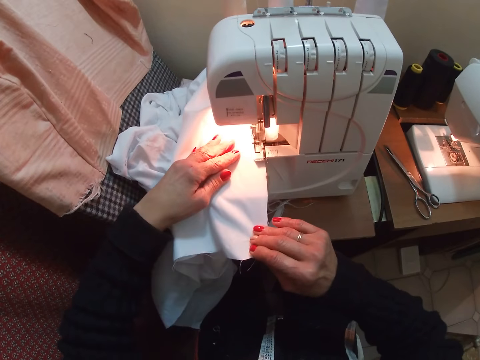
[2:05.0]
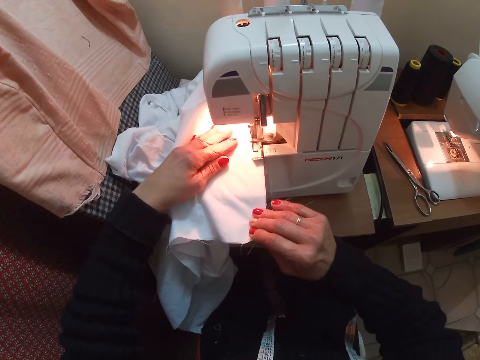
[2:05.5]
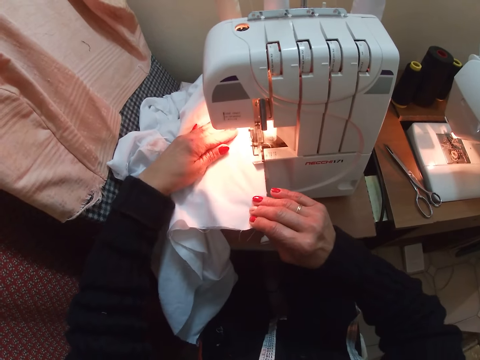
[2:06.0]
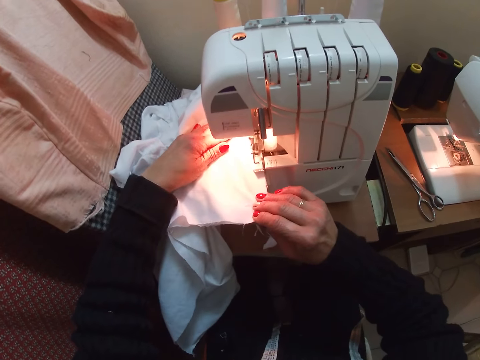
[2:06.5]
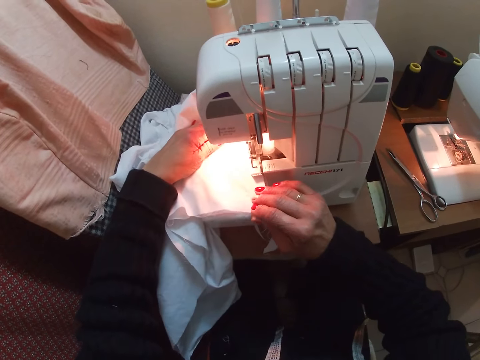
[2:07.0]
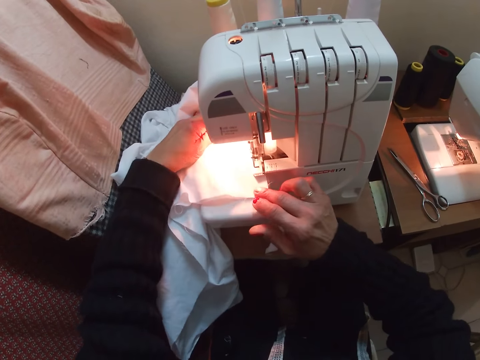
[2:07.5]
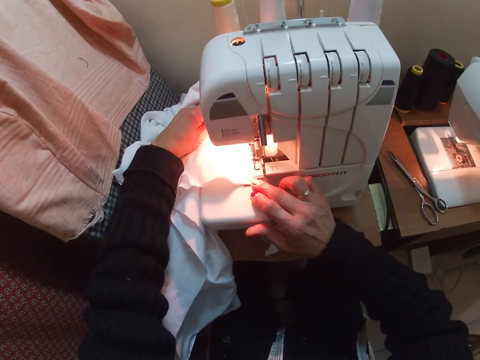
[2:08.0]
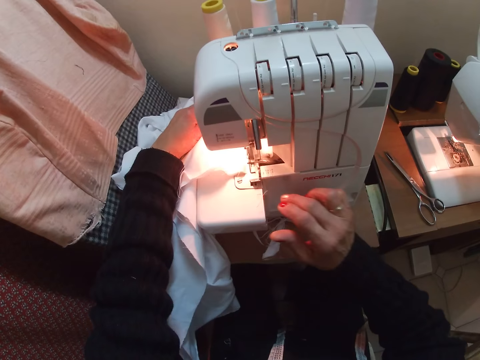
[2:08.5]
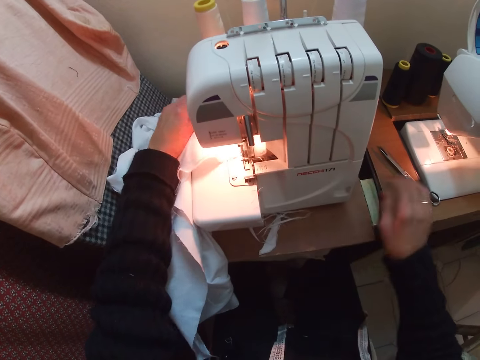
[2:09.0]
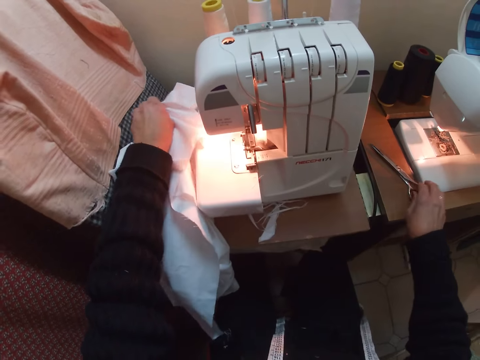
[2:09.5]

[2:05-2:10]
The camera wearer picks up the scissors with her right hand.

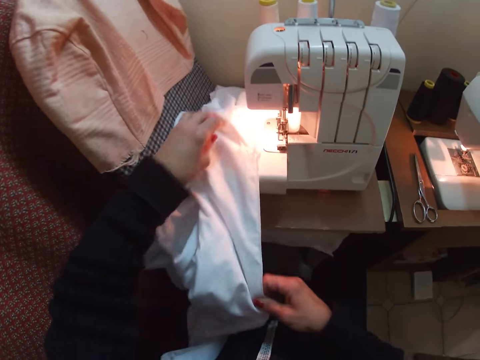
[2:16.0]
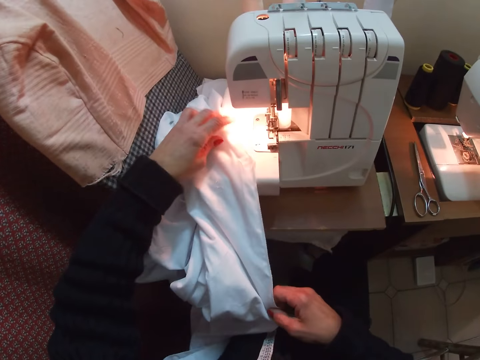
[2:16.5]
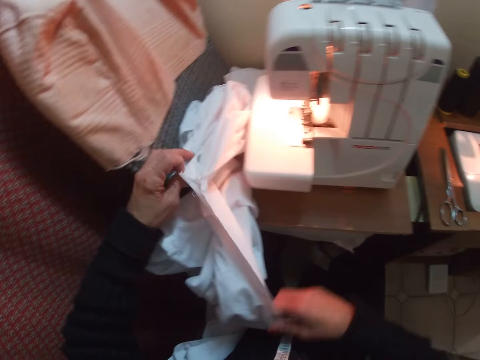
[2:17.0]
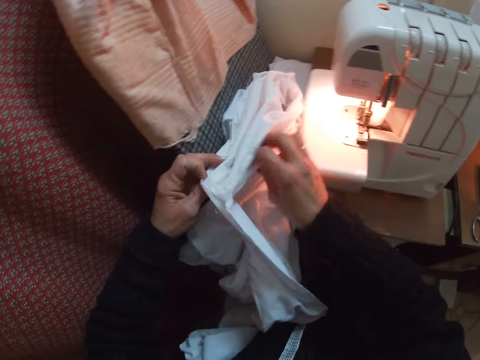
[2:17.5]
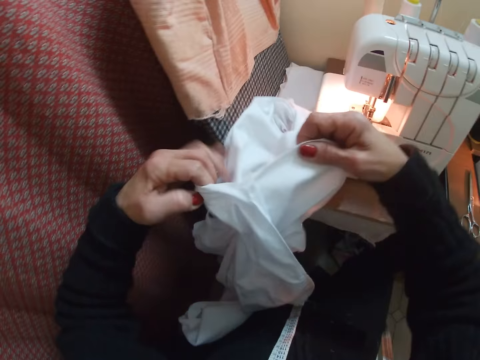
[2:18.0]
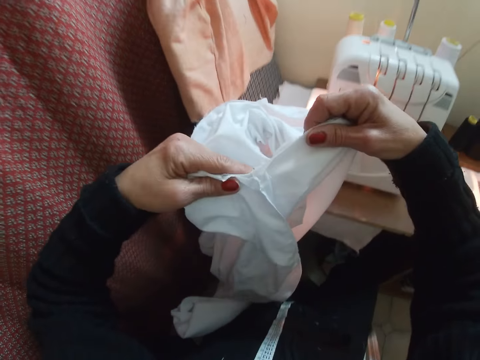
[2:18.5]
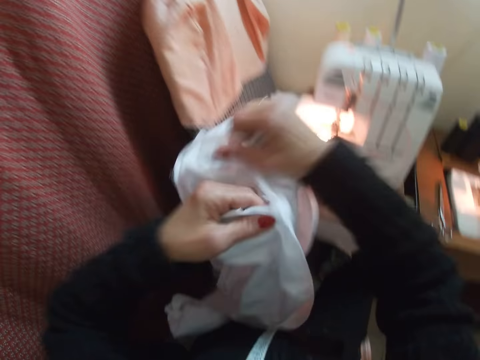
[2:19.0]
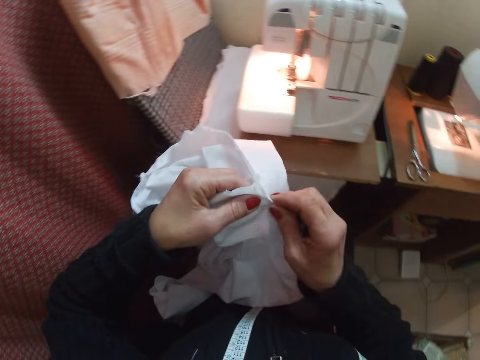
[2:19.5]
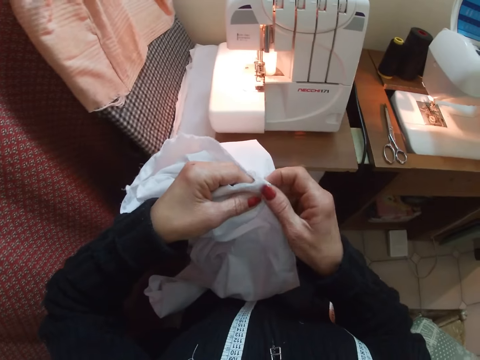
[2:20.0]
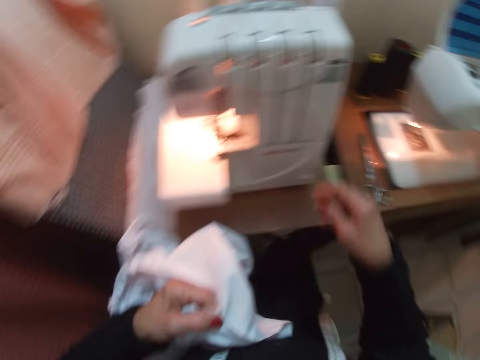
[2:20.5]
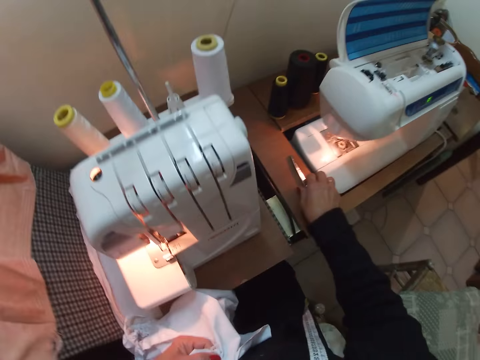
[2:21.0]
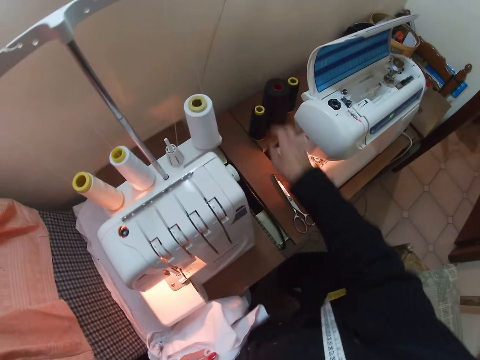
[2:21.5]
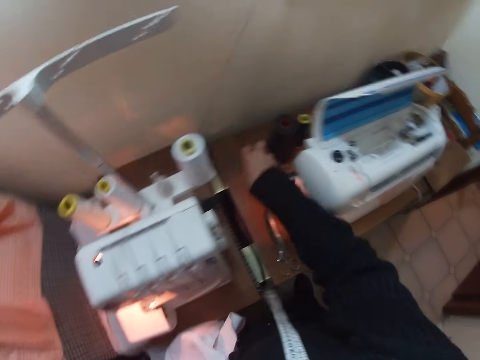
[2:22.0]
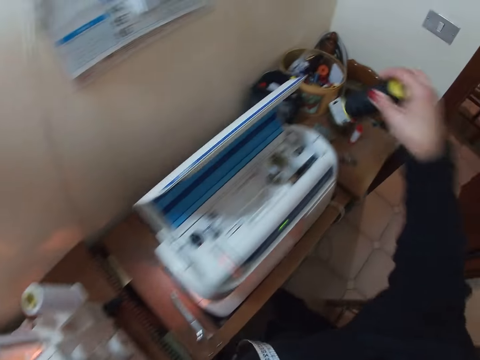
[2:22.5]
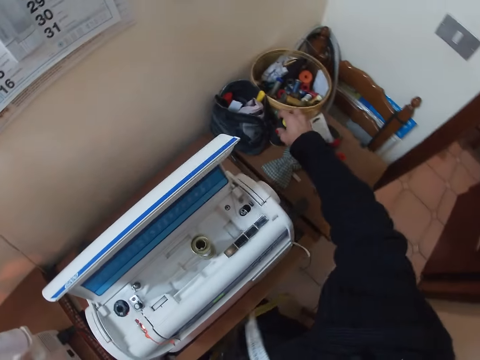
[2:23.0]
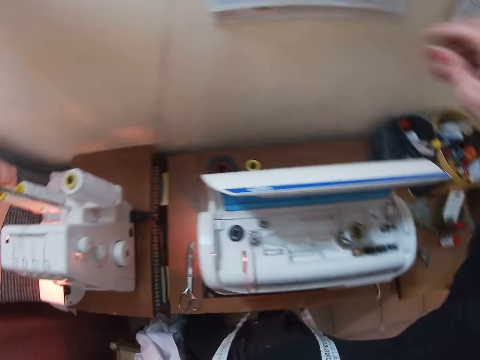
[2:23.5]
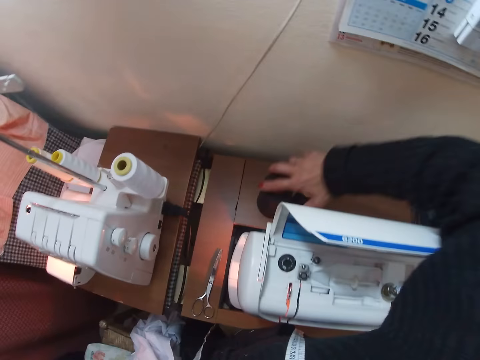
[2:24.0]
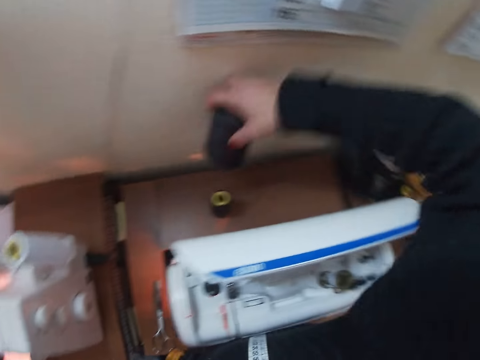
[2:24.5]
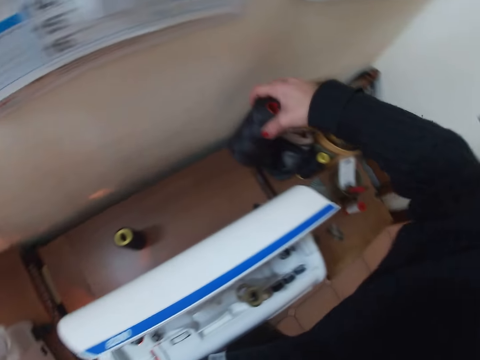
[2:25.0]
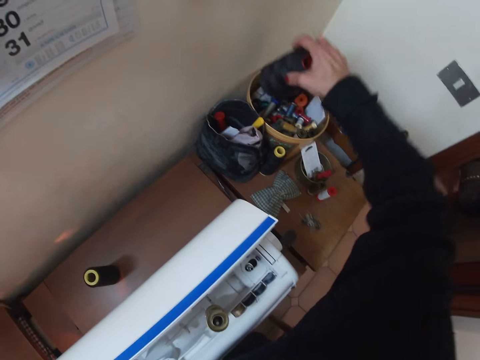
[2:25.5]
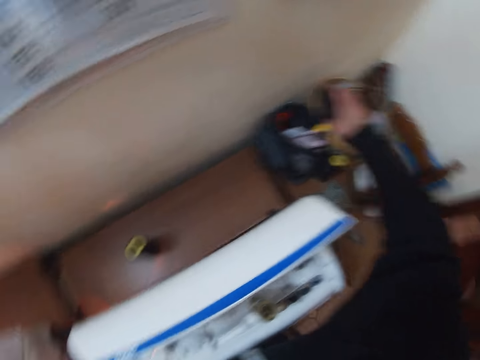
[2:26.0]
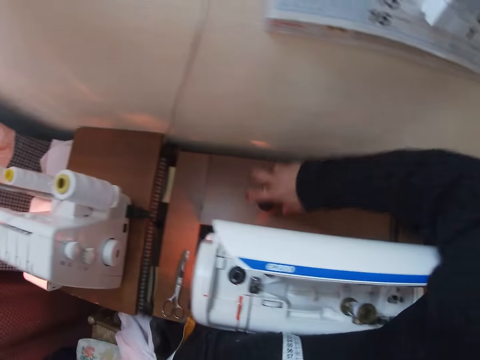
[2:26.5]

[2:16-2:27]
The camera wearer holds the two edges of the cloth. She folds the cloth. She places her right hand on the scissors. She picks up a thread cone or sewing thread with her right hand. She drops the thread cone. She moves the sewing thread to the next table. She puts the sewing thread in a container. She picks up another thread cone and drops the thread cone.

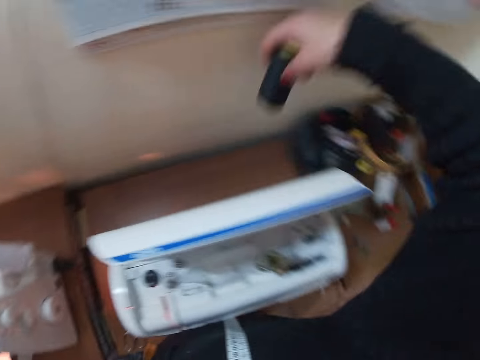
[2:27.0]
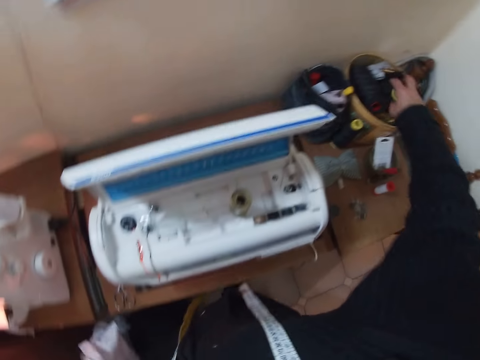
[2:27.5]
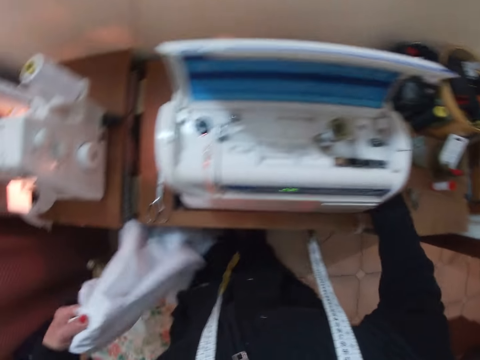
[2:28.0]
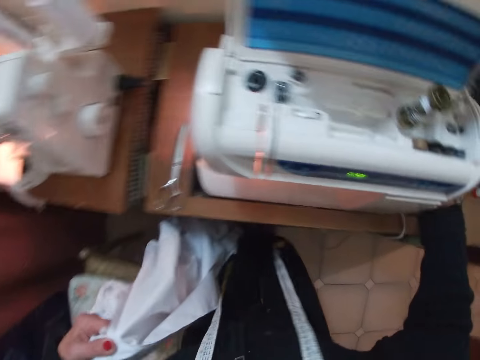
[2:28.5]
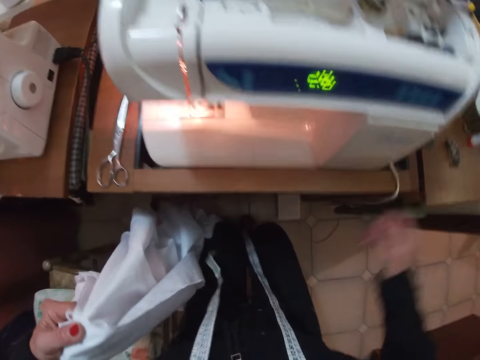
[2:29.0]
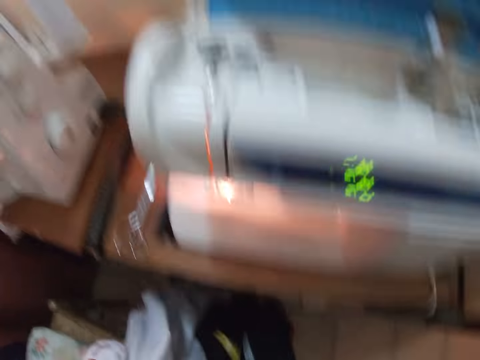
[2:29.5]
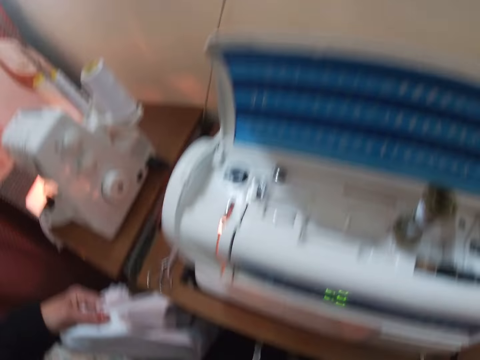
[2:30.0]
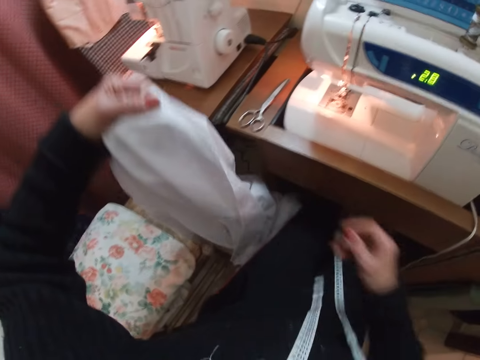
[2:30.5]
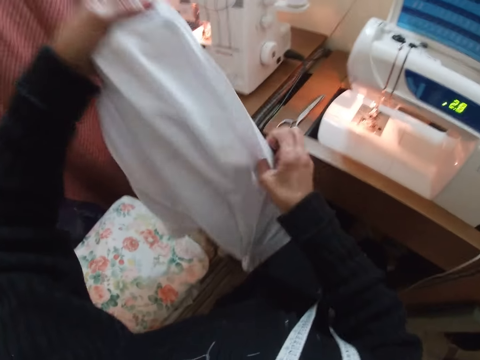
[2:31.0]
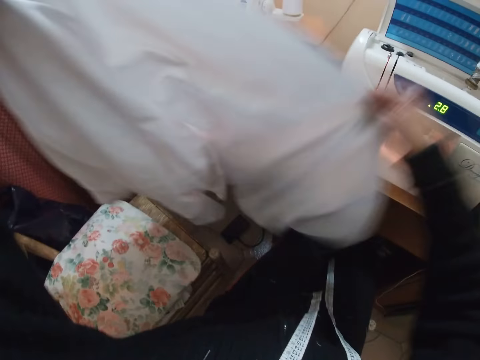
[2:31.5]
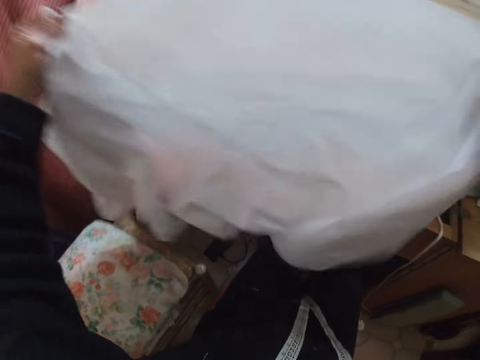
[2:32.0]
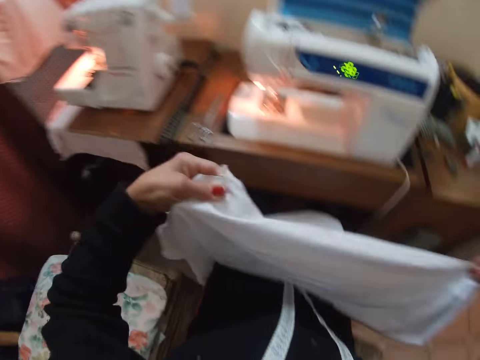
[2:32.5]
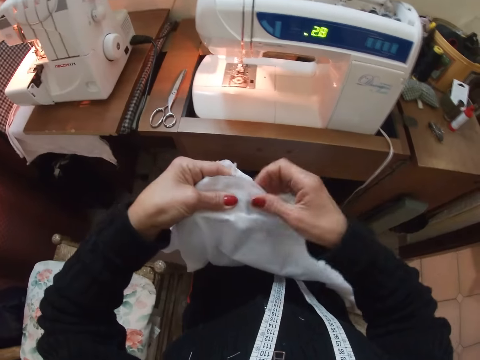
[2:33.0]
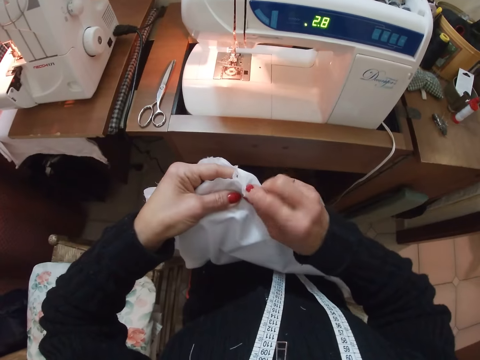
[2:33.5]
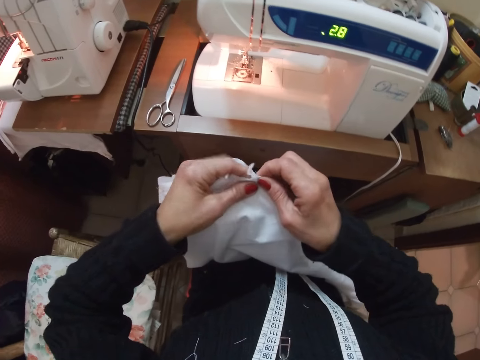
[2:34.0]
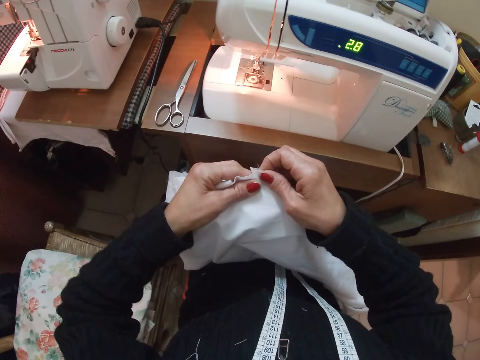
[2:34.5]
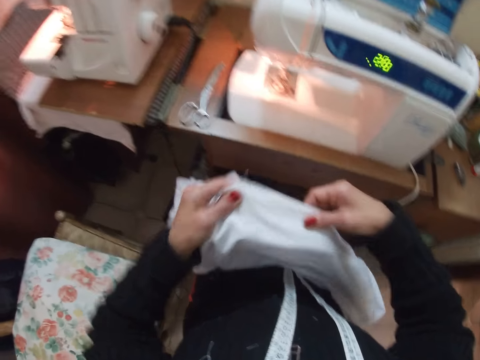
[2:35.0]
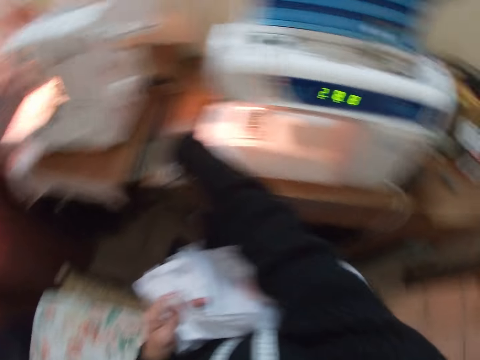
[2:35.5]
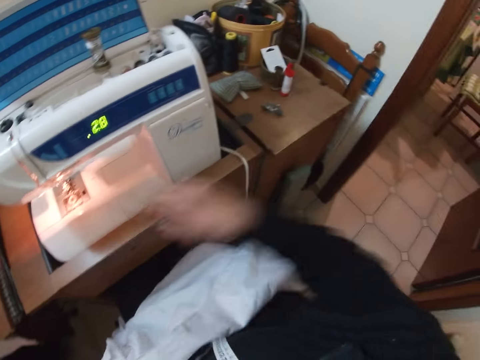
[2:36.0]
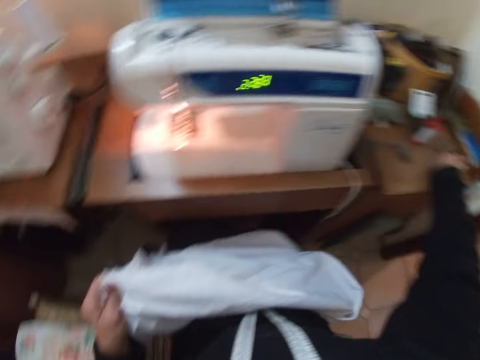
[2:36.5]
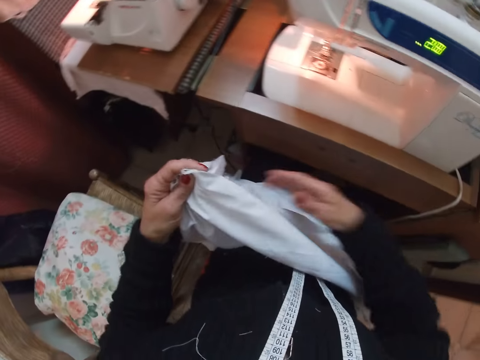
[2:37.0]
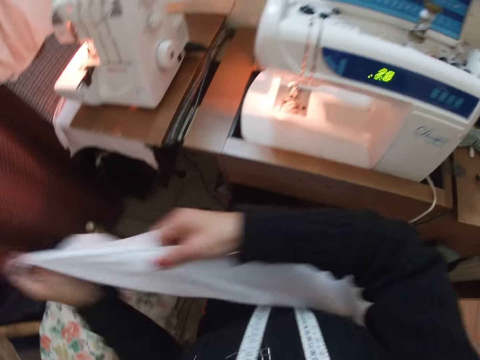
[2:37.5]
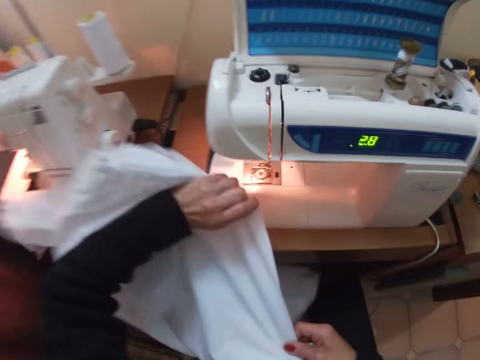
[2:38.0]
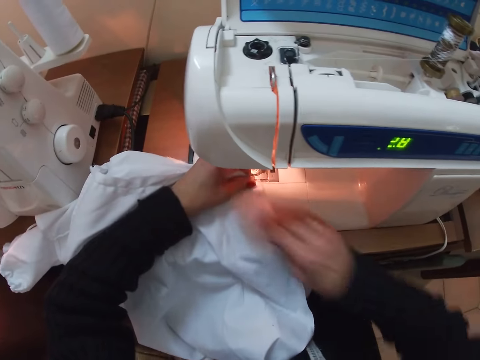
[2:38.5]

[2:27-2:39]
The camera wearer picks up a thread cone with her right hand. She drops the thread cone. She places her hand on the table. She picks something. She touches something. She turns the cloth. She raises the cloth up. She straightens the cloth. She folds the cloth. She aligns the edge of the cloth. She picks up the scissors. She moves the scissors to the next table. She turns the cloth. She raises the cloth up. She places the cloth in the sewing machine.
